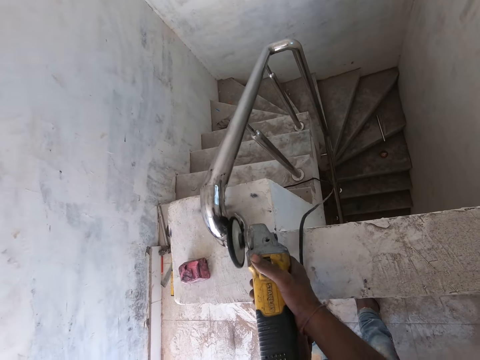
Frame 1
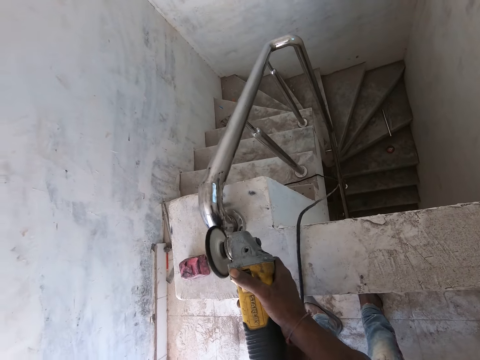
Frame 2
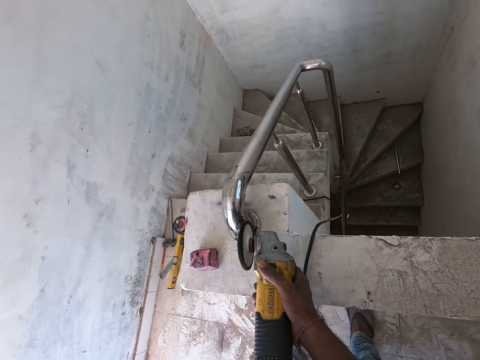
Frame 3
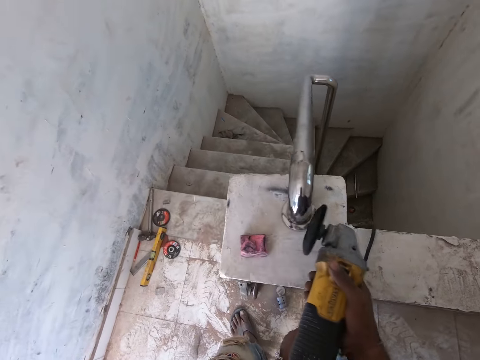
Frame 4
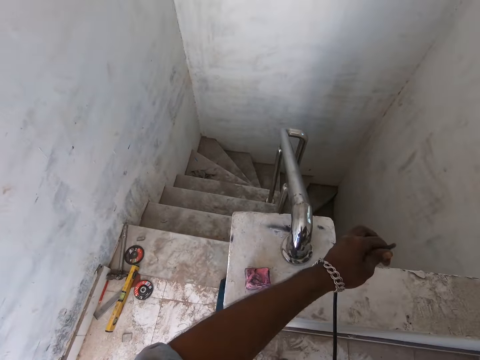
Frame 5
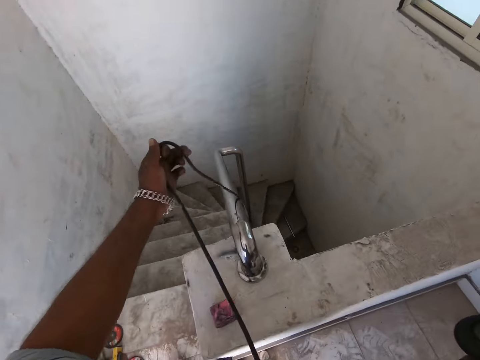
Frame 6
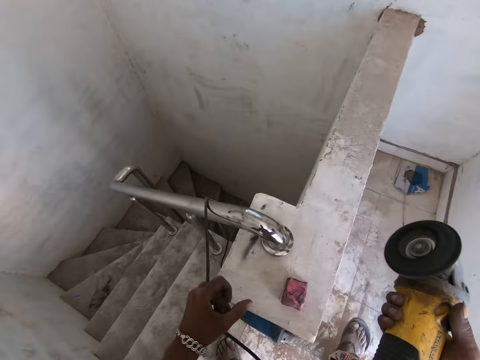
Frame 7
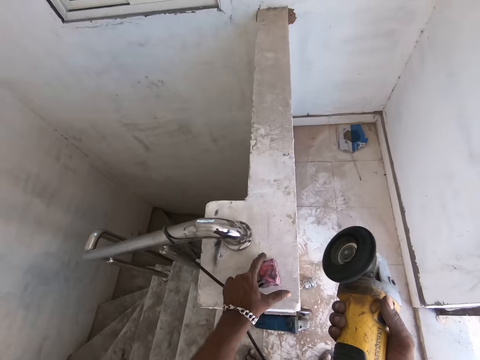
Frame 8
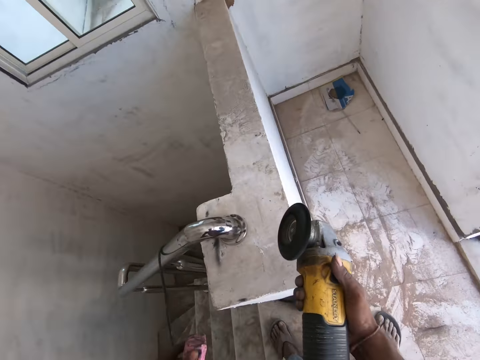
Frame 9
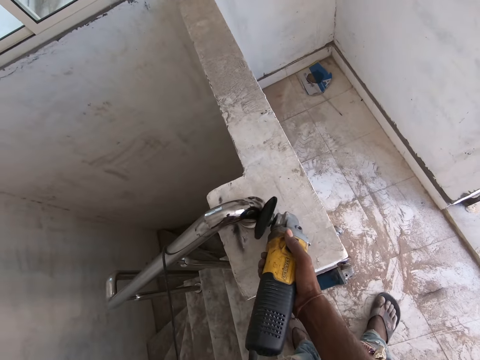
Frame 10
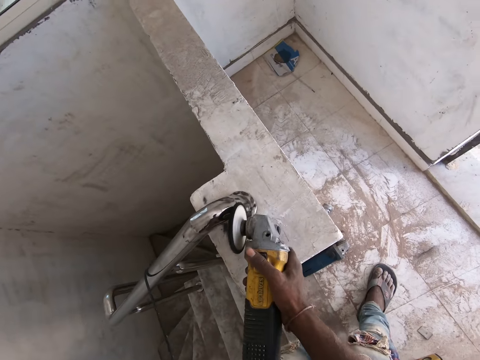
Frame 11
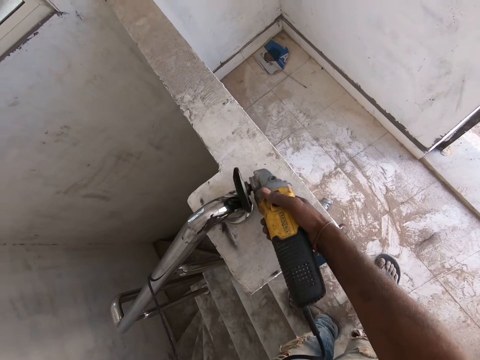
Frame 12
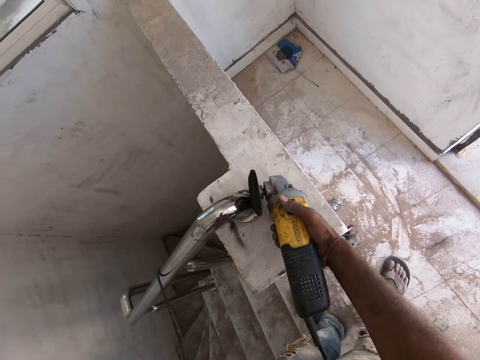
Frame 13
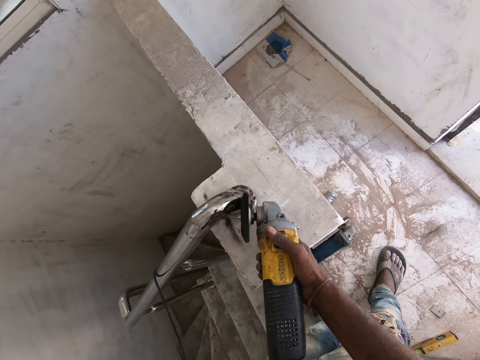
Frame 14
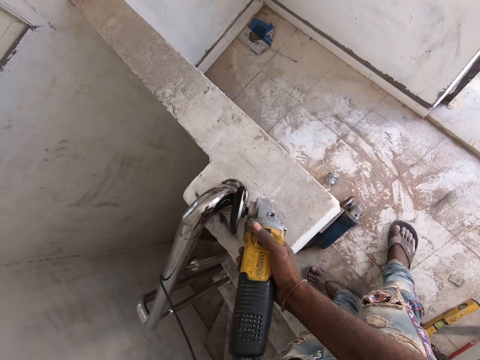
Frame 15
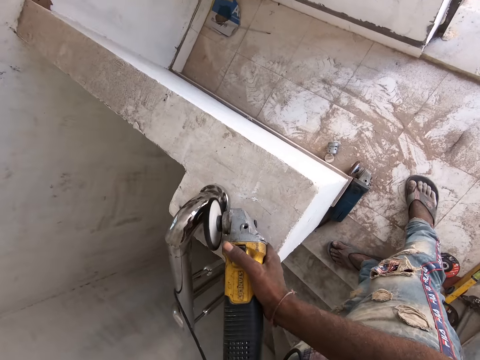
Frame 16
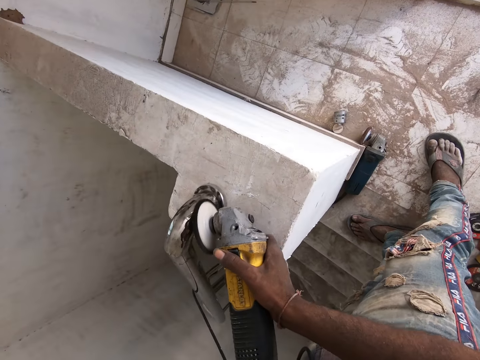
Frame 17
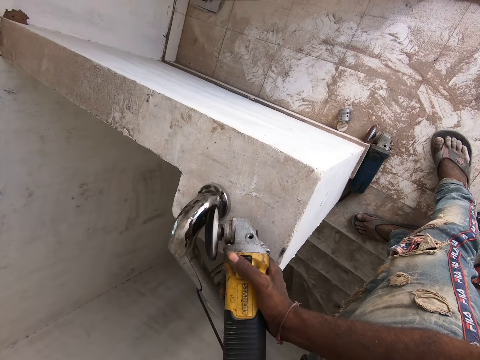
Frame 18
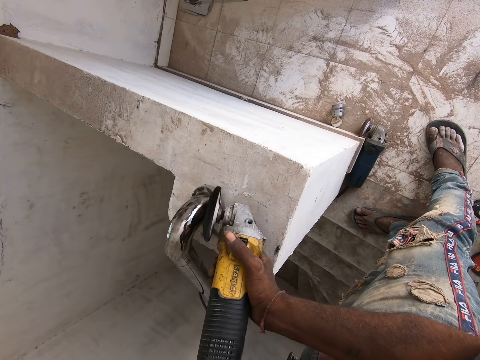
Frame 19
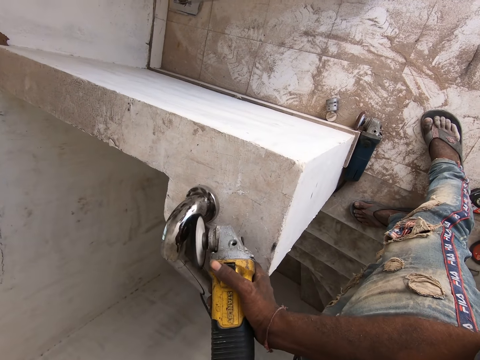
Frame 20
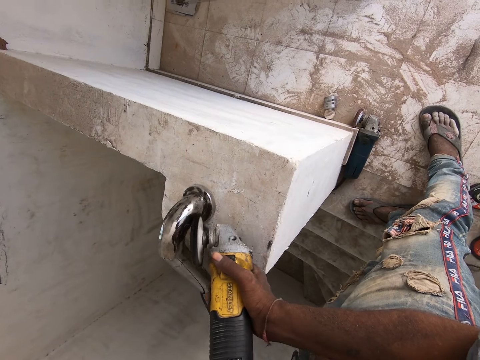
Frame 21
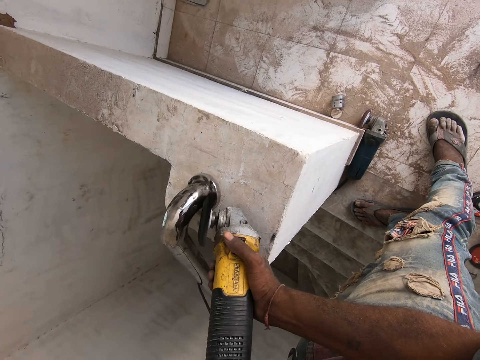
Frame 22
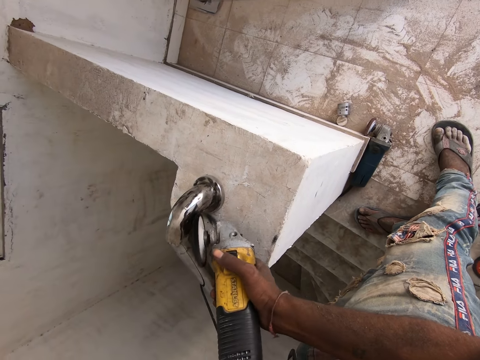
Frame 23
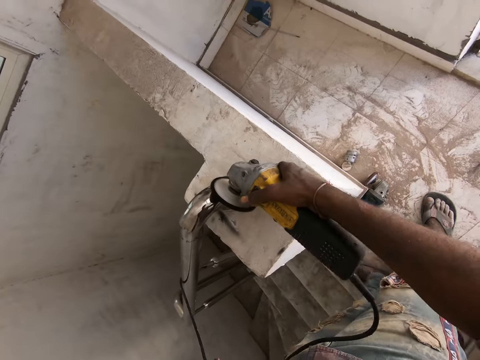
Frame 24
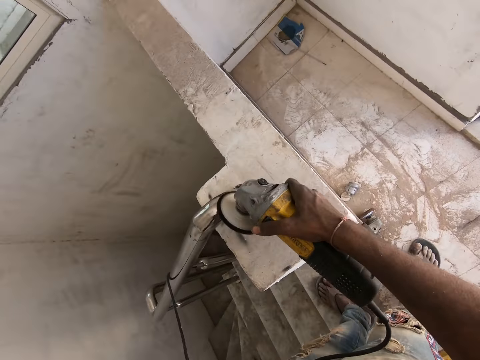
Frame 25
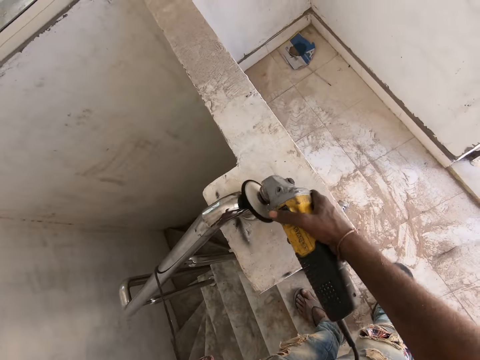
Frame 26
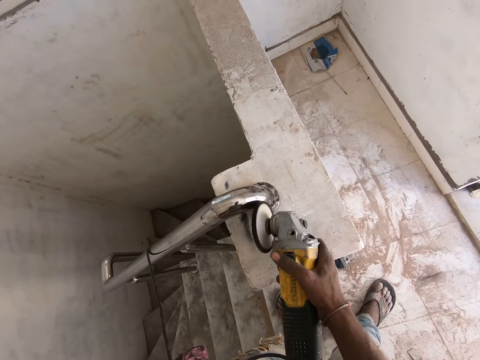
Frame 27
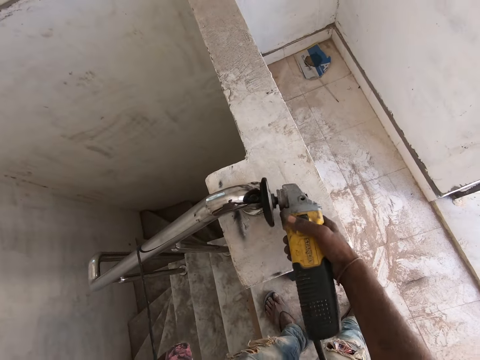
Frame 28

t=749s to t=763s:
The camera wearer moves the power cable of the sander with his left hand. He picks up the polisher pad from the wall with his left hand. He polishes the rail on the staircase with the sander in his right hand.

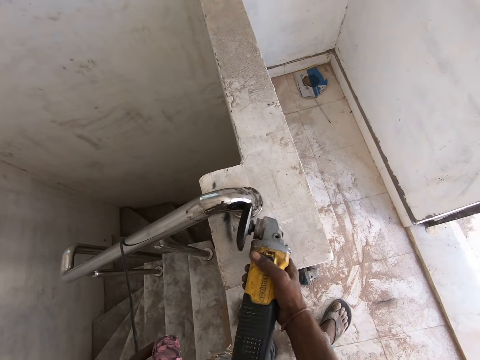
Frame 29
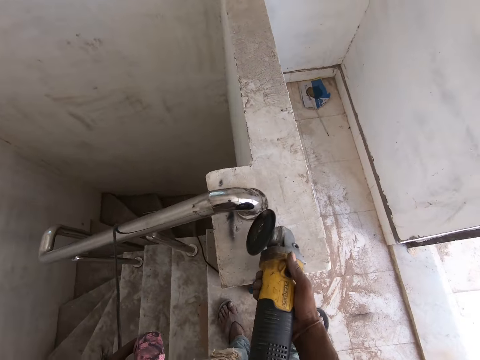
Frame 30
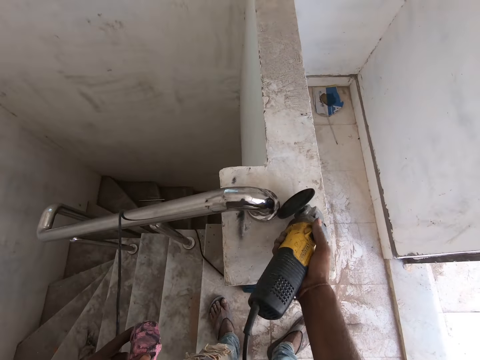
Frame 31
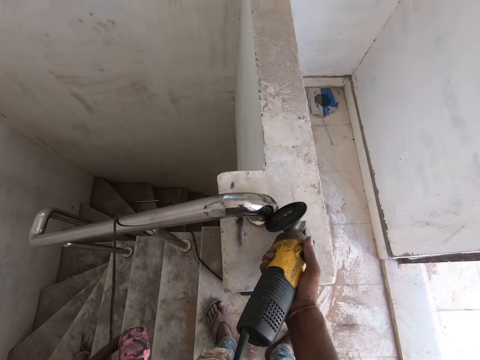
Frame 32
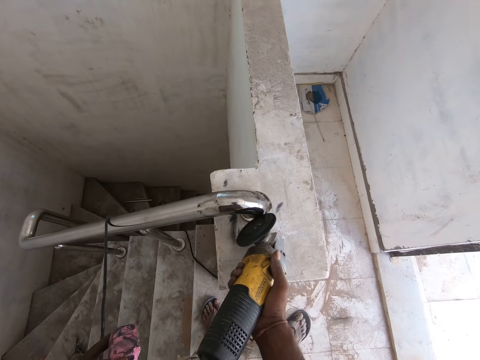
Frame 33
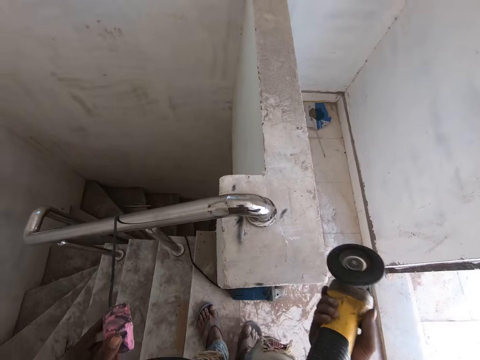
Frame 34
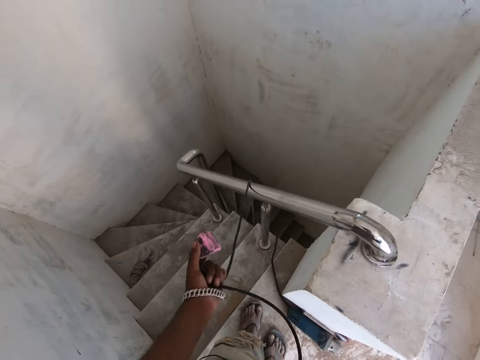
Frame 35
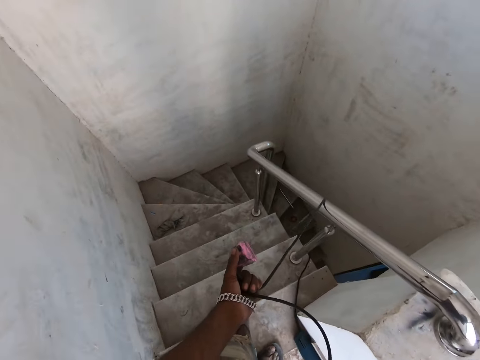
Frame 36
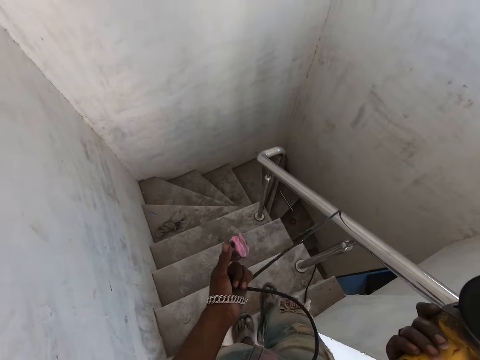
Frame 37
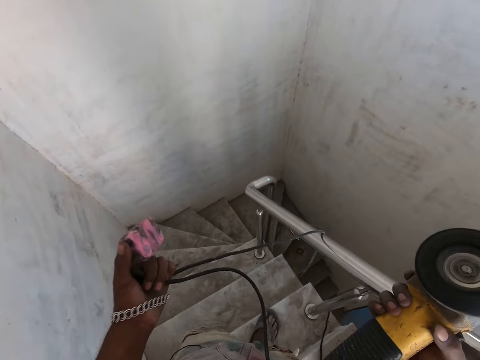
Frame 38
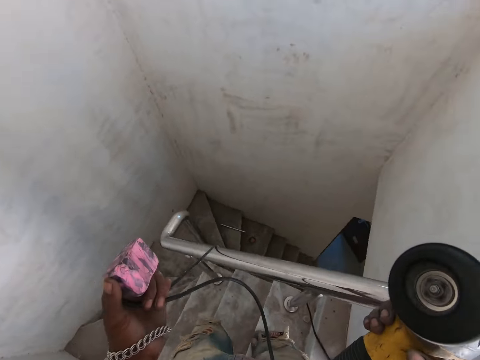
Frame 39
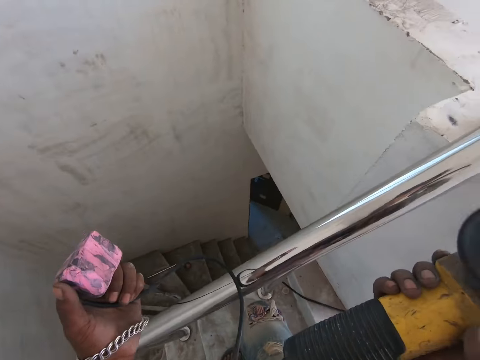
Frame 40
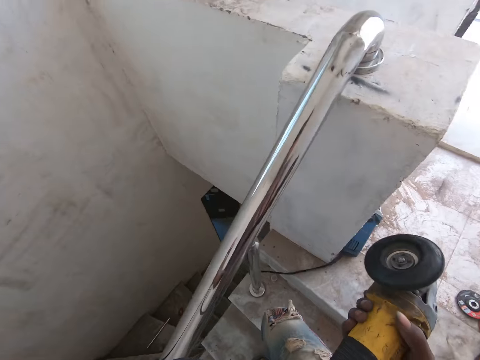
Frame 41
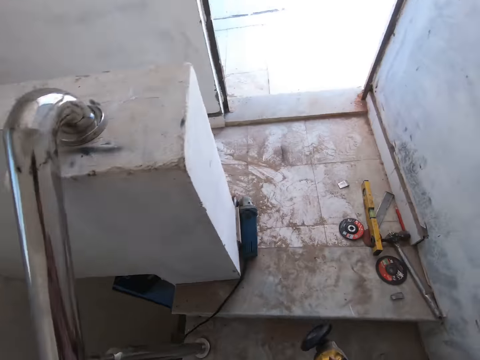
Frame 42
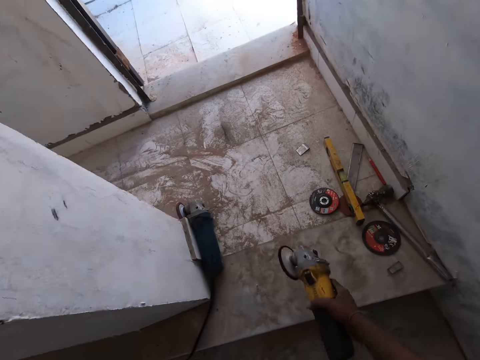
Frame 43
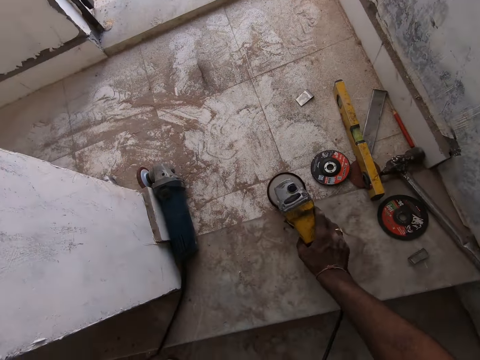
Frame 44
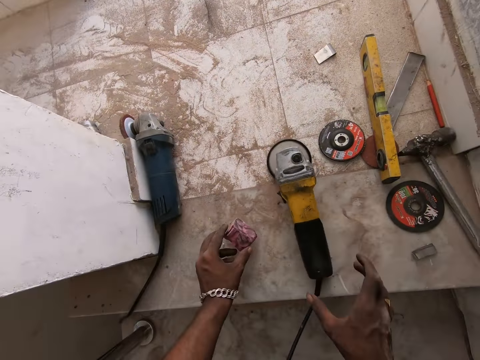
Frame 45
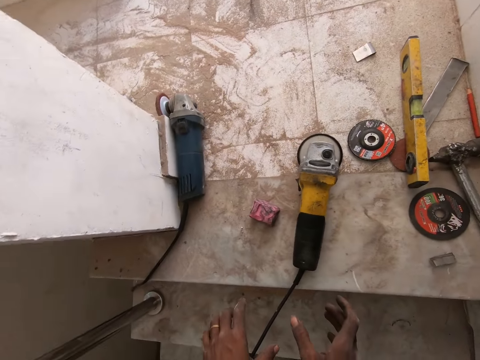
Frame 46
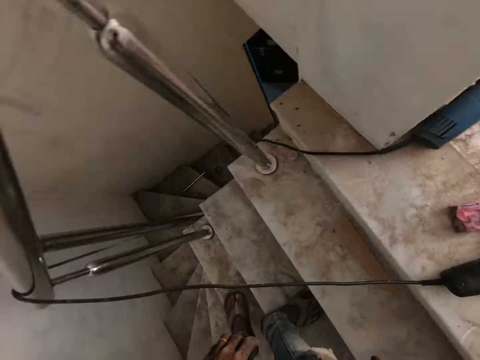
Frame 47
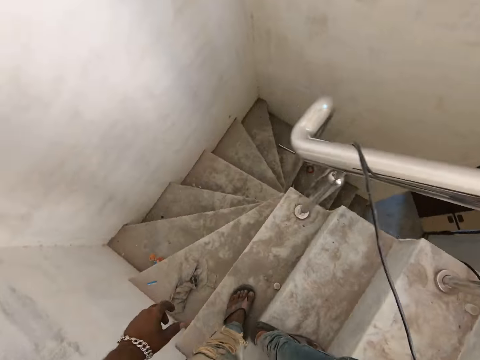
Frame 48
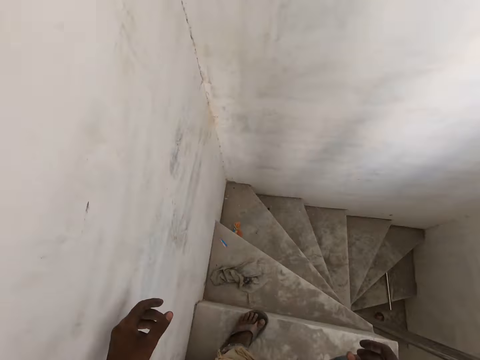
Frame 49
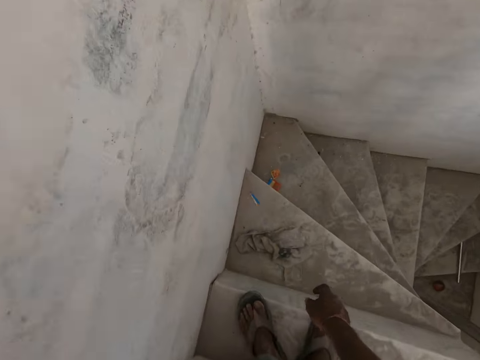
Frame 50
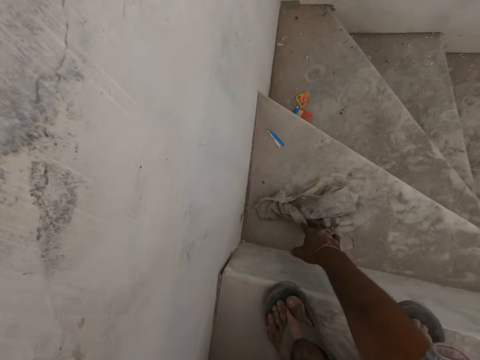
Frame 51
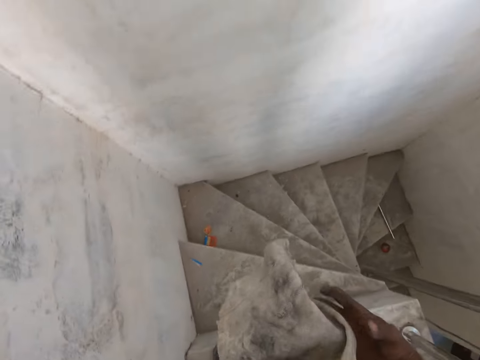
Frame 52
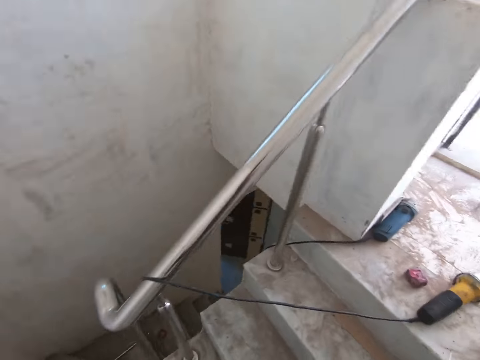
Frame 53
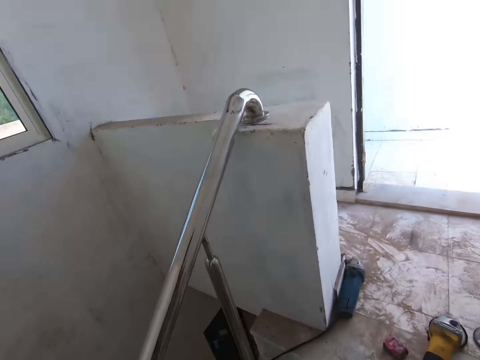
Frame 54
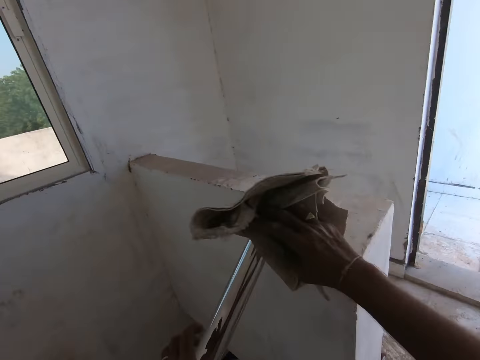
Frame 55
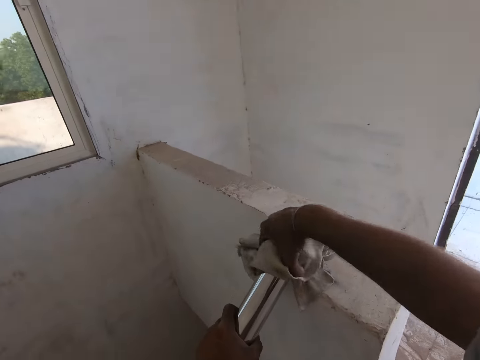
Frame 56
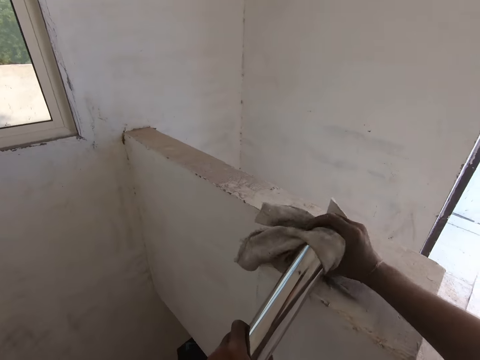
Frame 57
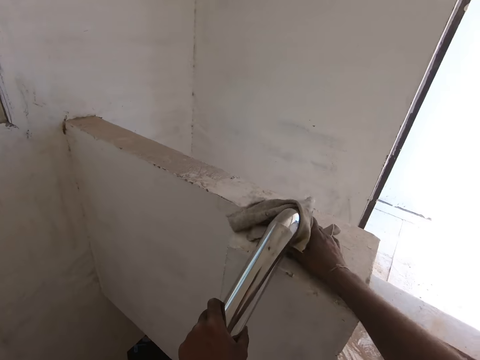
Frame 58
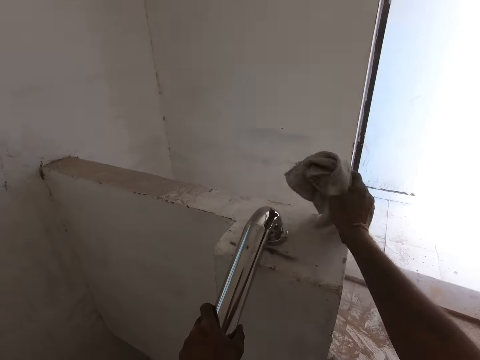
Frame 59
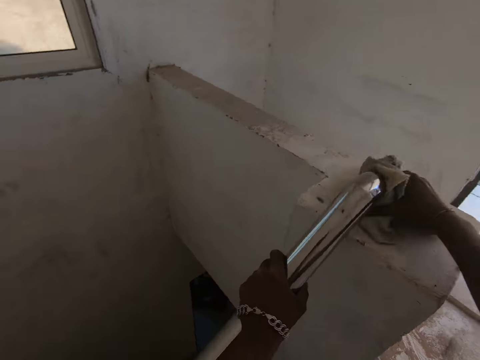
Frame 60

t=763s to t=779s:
The camera wearer walks down the staircase. He places the sander on the floor with his right hand. He places the polisher pad on the floor with his right hand. He picks up a rag from the staircase with his right hand. He cleans the rail on the staircase with the rag in his right hand.
